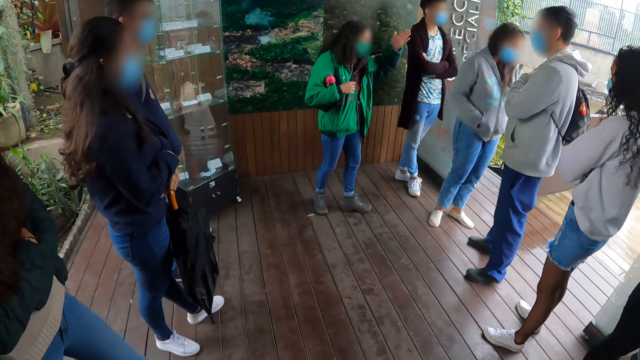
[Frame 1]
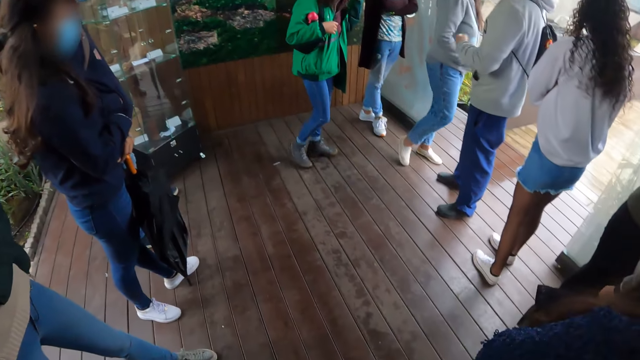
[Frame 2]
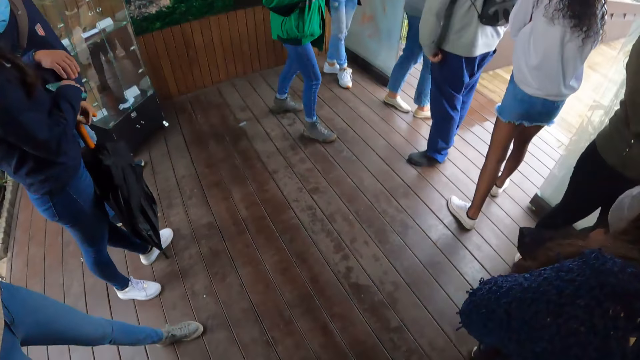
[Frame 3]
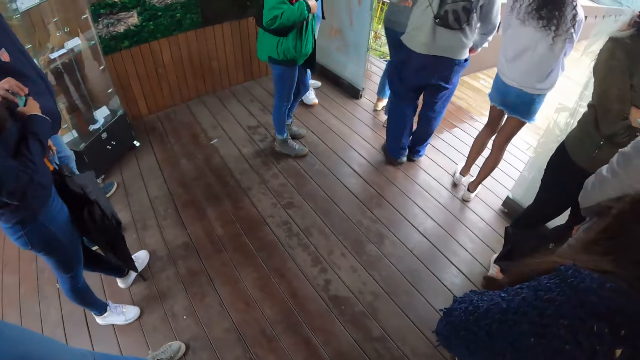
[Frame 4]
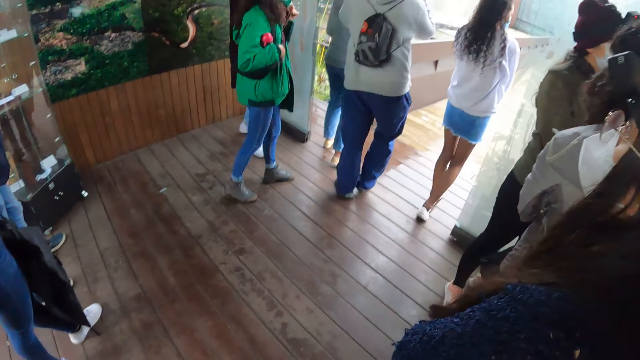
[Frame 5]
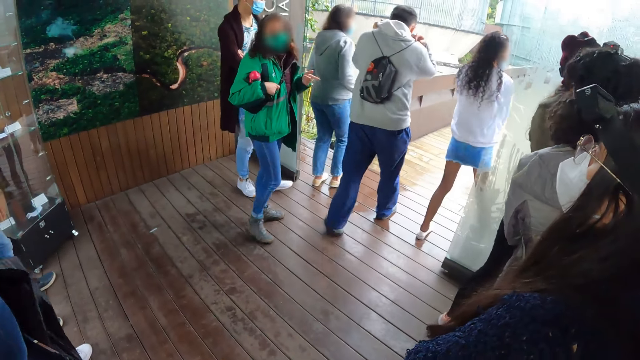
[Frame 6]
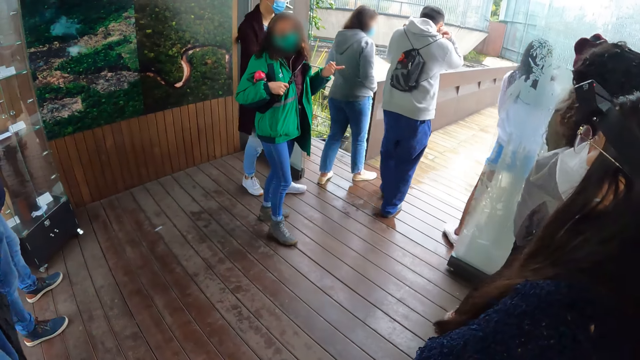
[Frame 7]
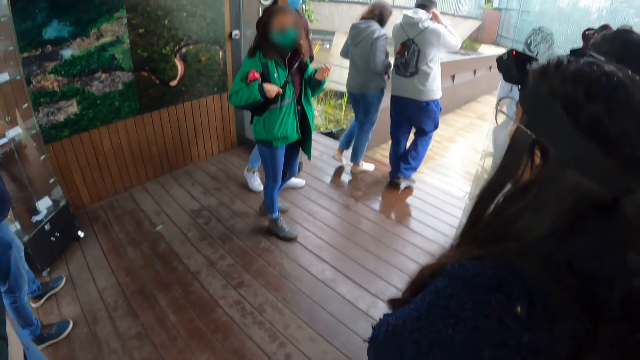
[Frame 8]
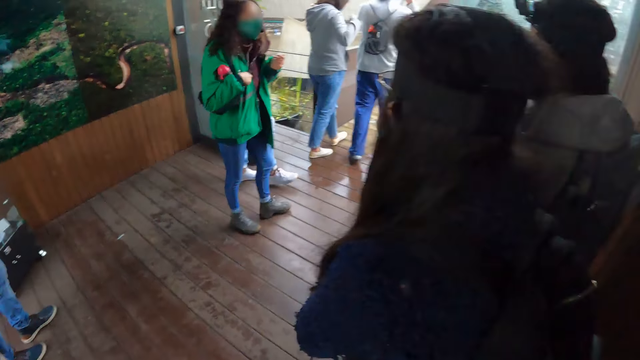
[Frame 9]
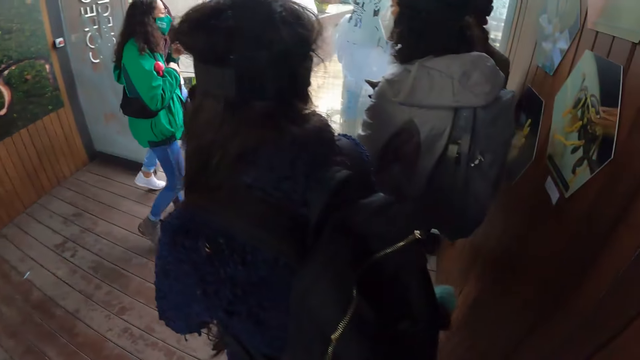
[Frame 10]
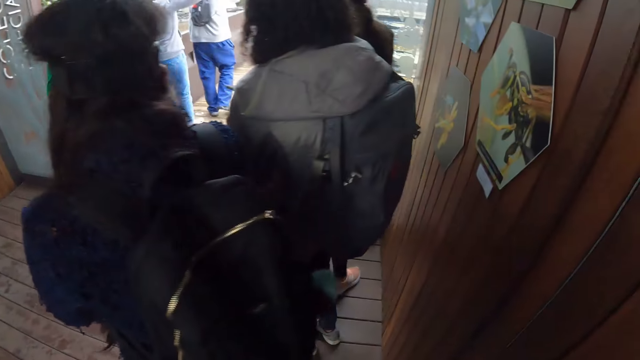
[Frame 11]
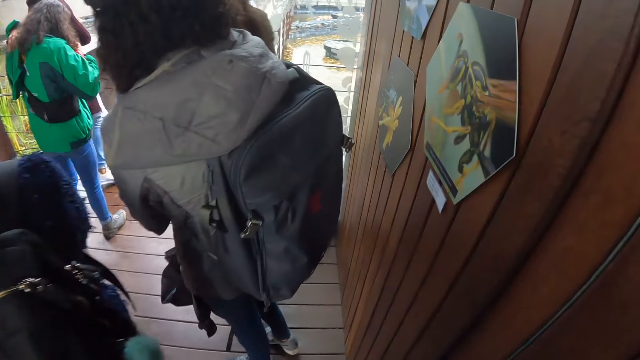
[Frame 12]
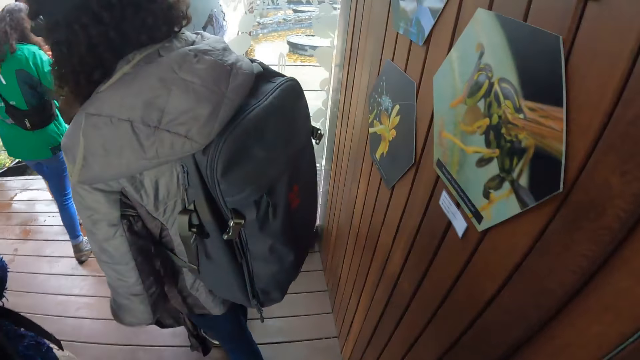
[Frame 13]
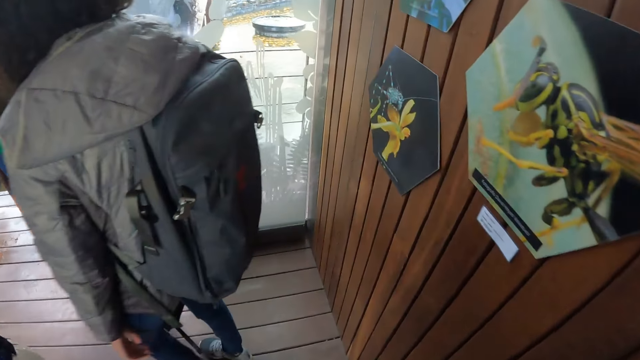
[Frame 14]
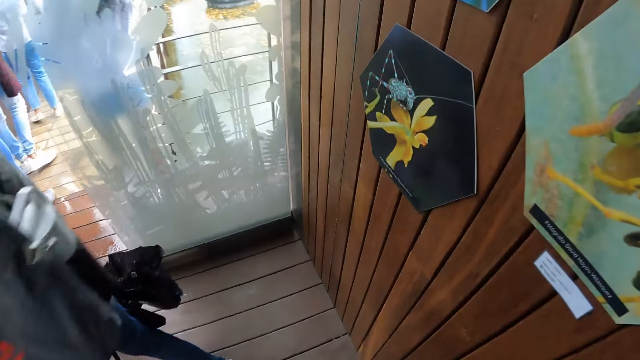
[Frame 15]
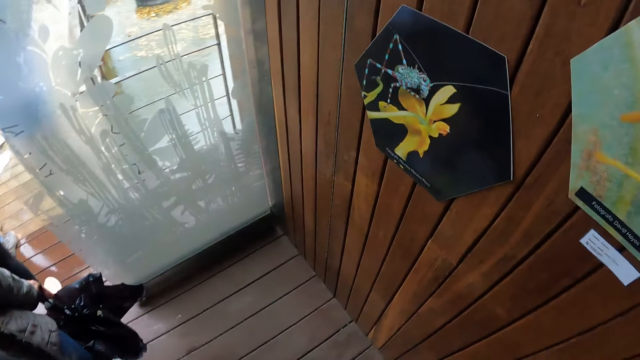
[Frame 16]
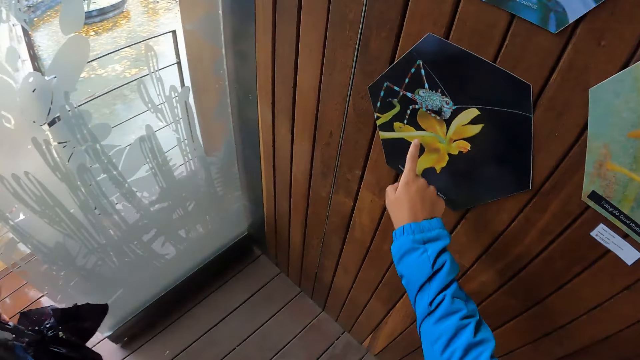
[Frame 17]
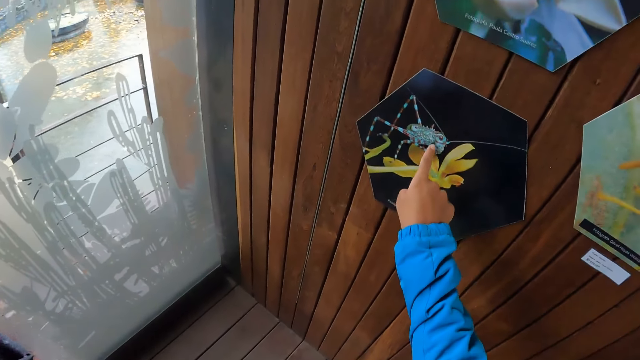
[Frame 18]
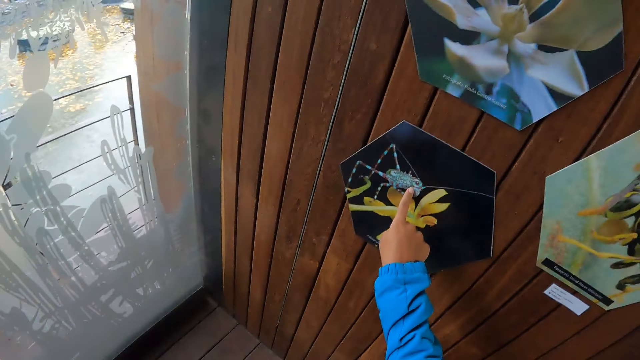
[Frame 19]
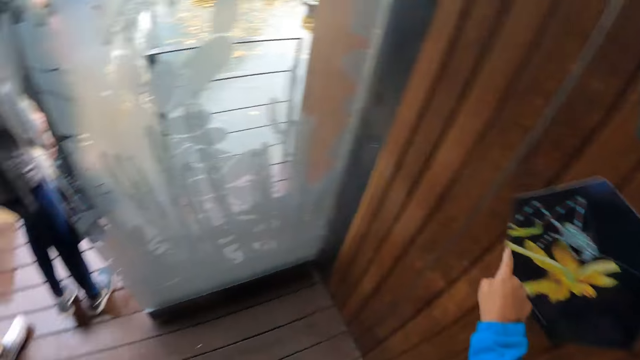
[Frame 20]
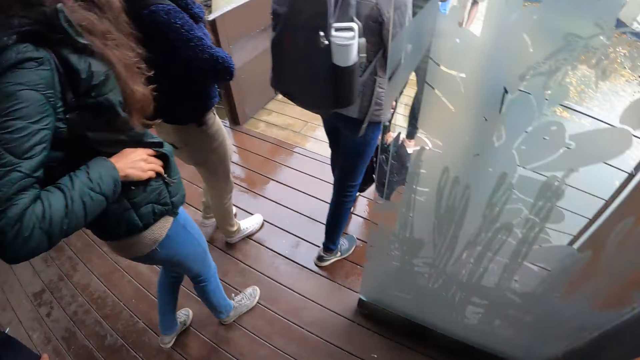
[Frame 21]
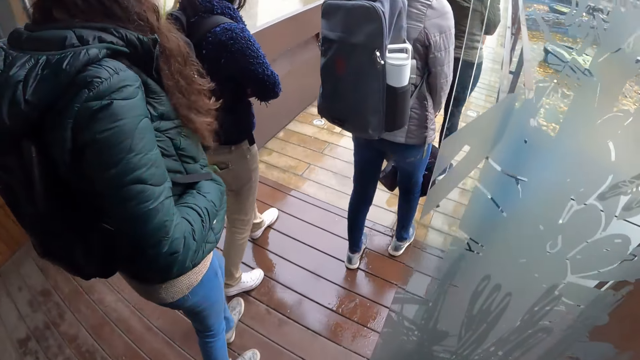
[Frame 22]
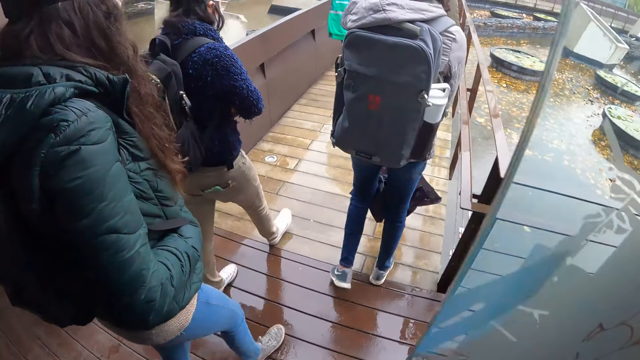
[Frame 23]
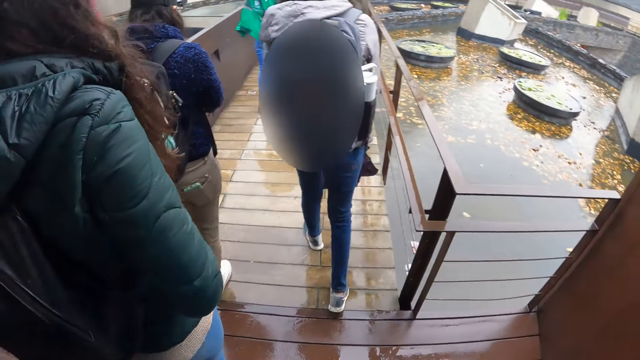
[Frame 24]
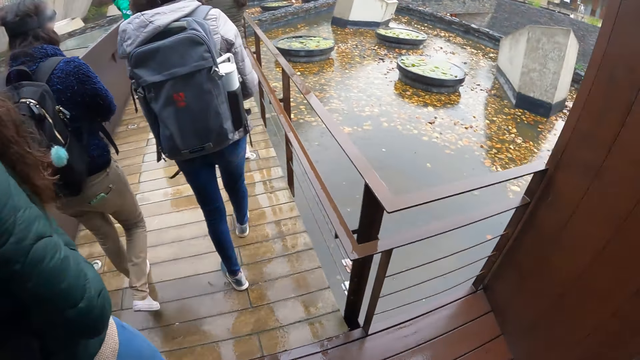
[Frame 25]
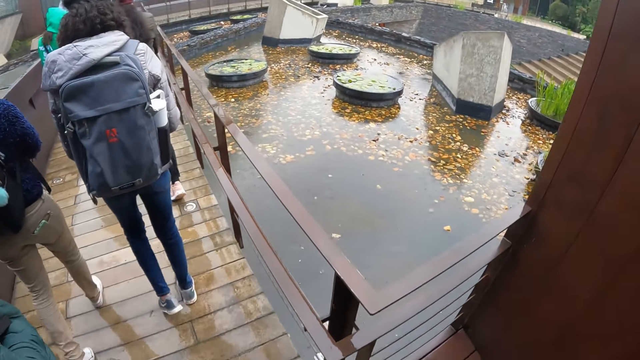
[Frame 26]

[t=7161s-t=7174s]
A lady walks outside. A man walks outside. Another lady walks outside. Another lady walks outside. Another man walks outside. Another lady walks outside. Another lady walks outside. The camera wearer walks towards a painting on a wooden wall. She points at the picture. She touches the painting with her right hand. Another lady walks outside.

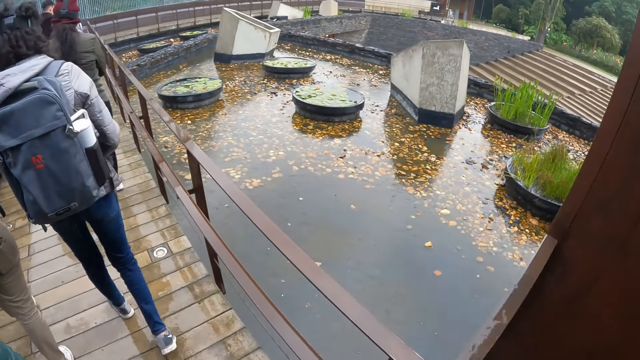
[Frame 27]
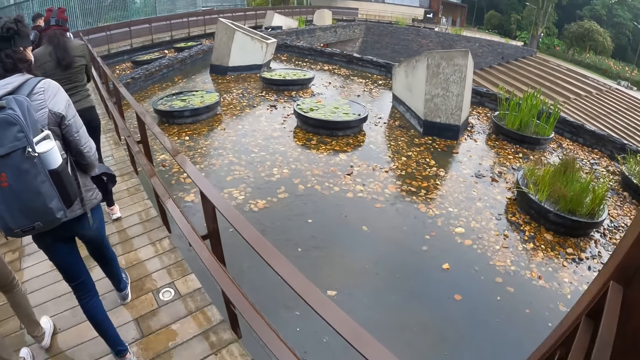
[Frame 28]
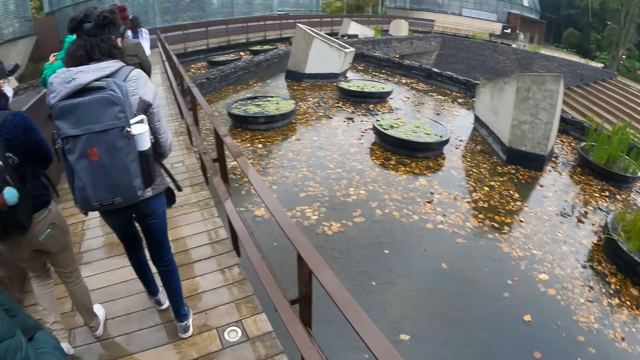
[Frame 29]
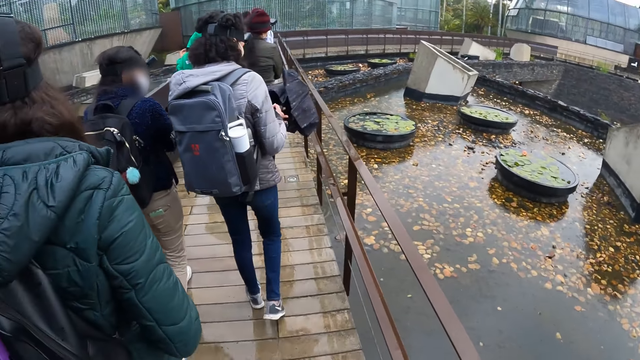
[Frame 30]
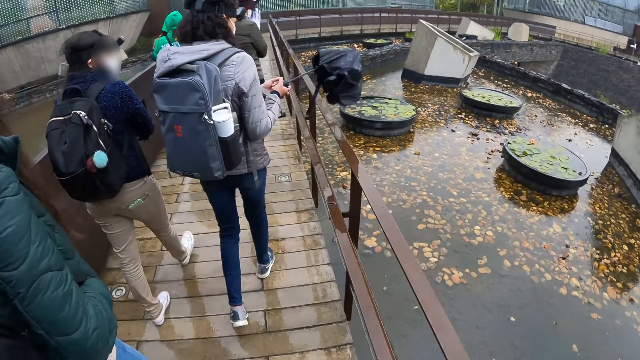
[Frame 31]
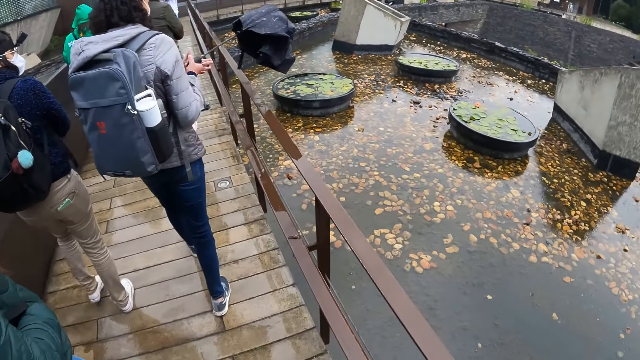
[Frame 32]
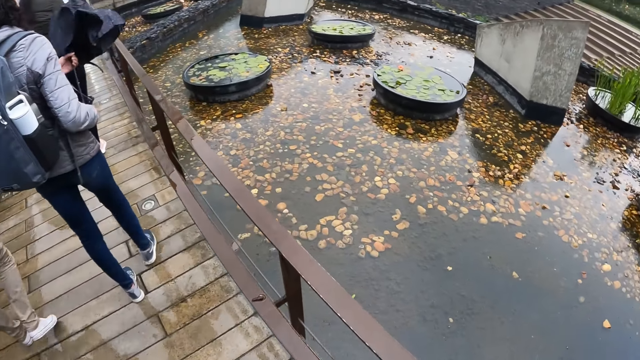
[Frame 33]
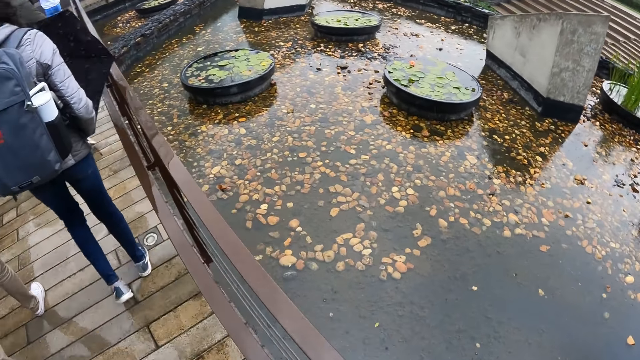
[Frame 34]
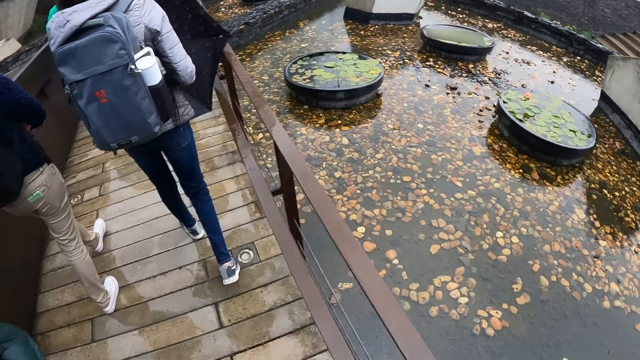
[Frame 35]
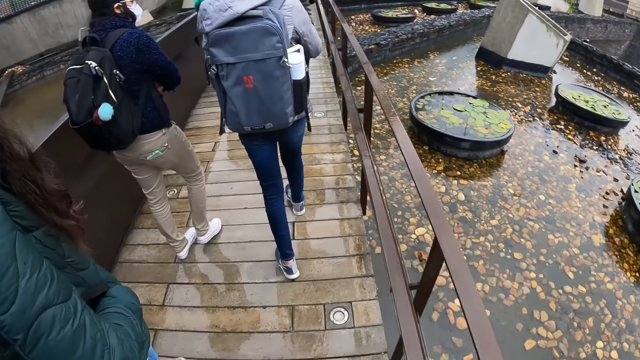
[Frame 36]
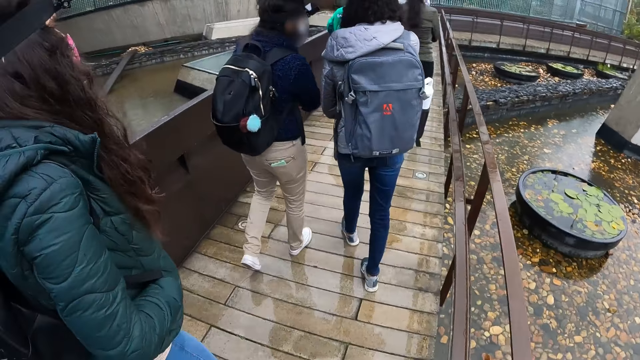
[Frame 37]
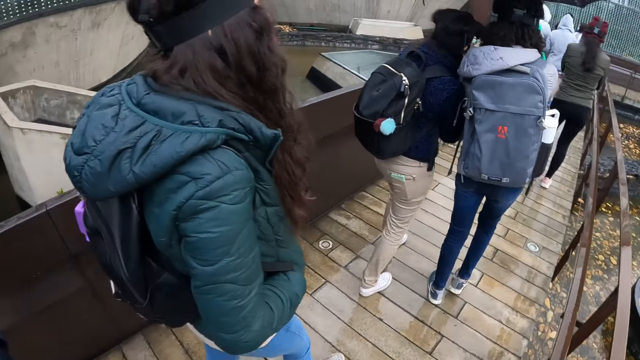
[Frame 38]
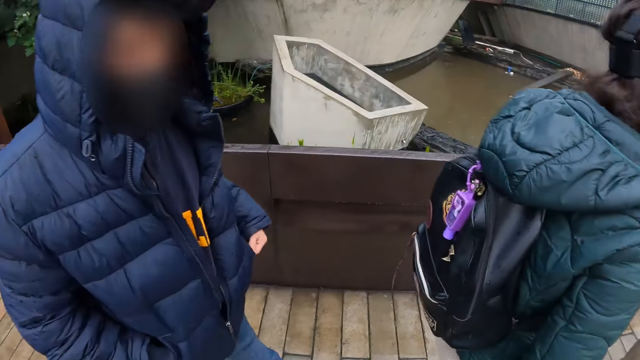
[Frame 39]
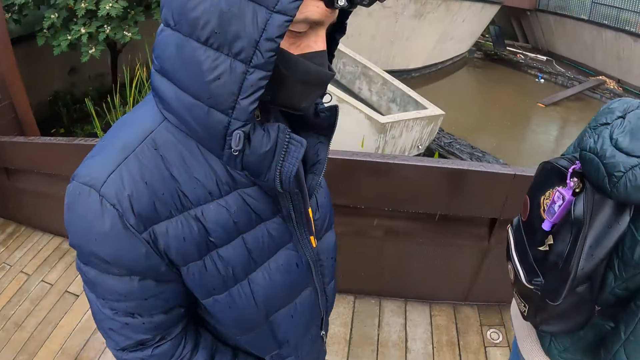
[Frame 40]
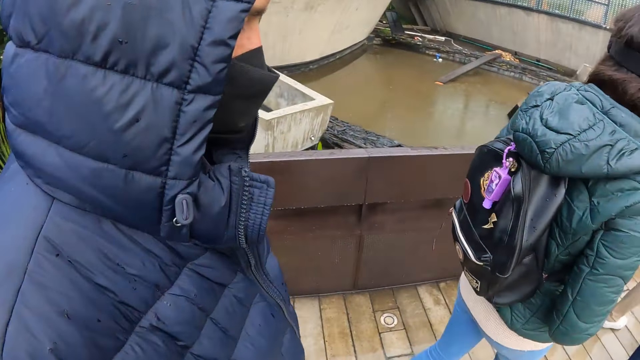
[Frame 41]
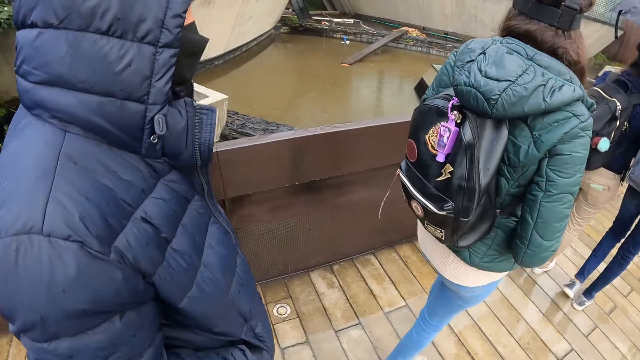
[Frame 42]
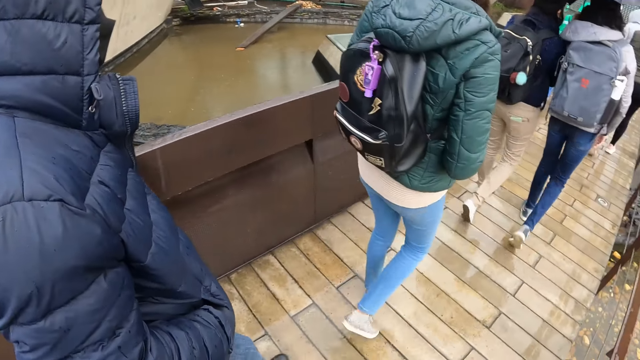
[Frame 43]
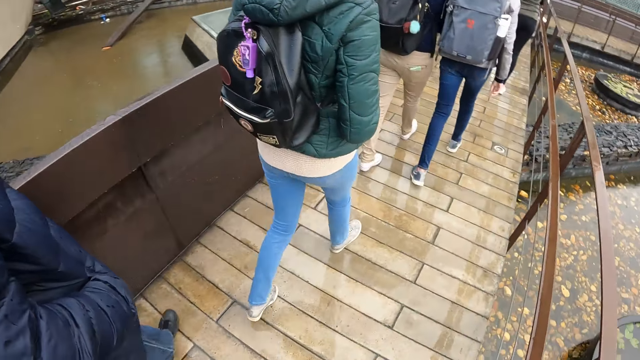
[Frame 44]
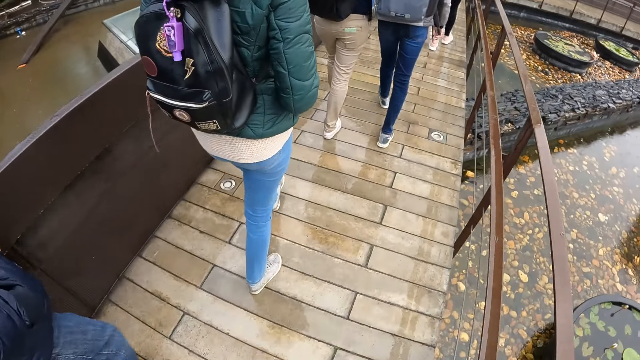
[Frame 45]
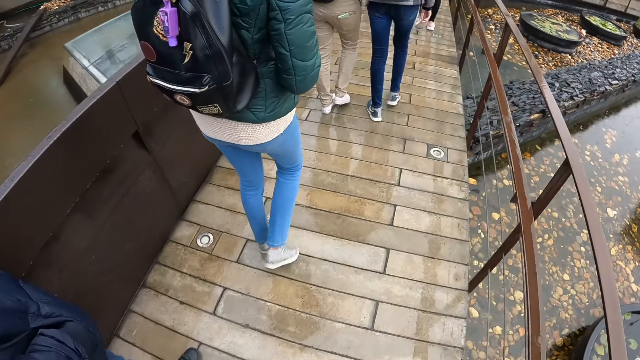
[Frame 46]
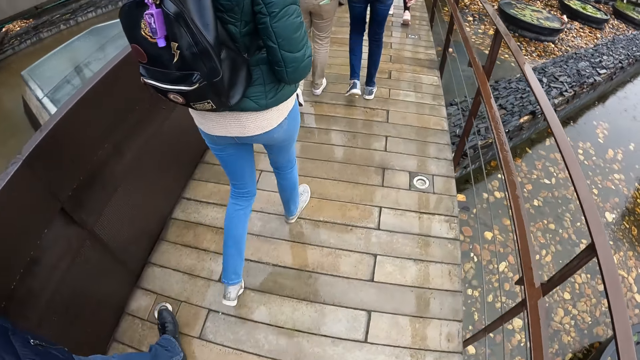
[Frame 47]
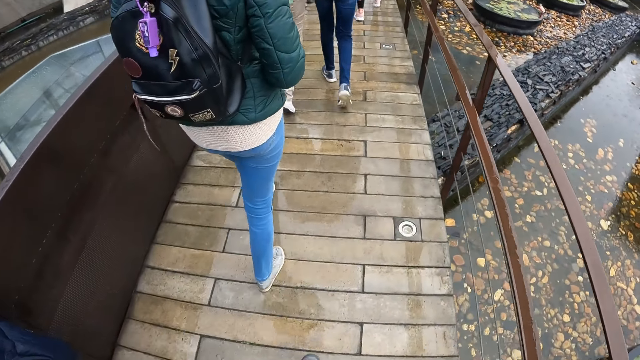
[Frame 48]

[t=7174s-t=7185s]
The woman opens an umbrella with both hands. A man walks around.
